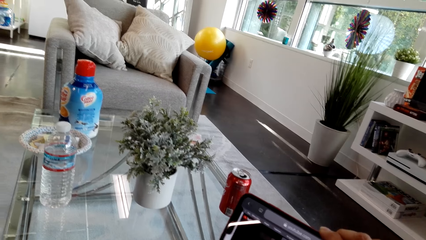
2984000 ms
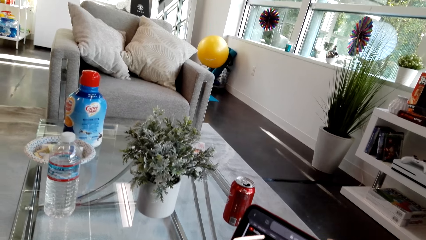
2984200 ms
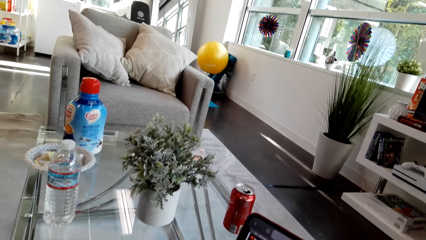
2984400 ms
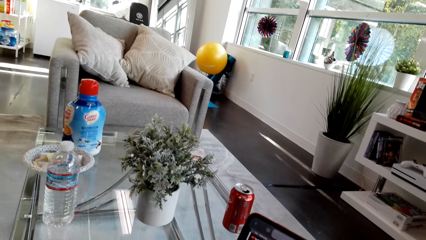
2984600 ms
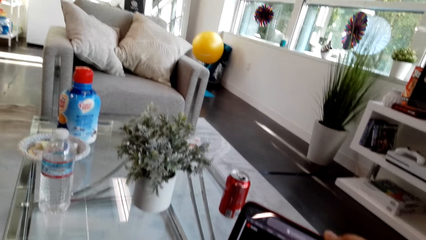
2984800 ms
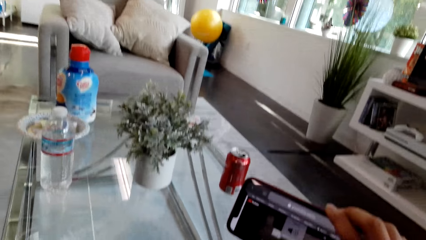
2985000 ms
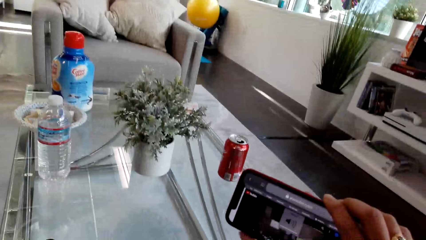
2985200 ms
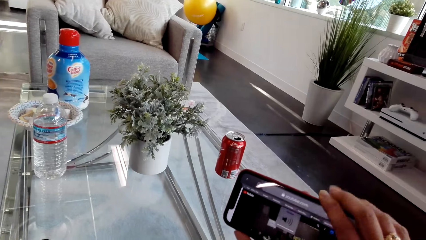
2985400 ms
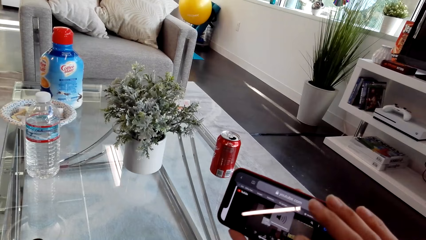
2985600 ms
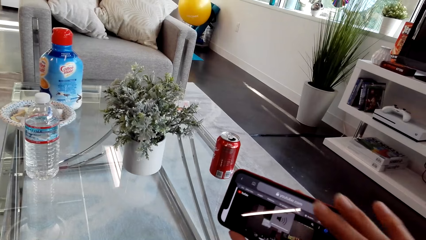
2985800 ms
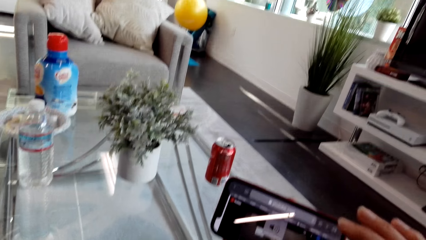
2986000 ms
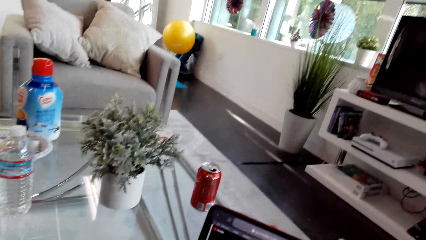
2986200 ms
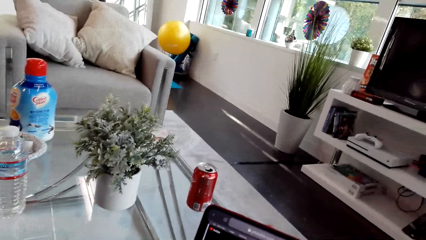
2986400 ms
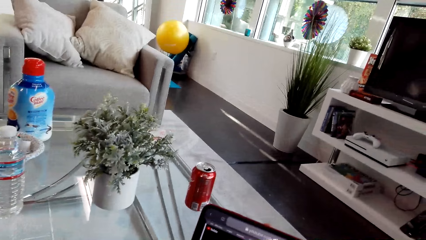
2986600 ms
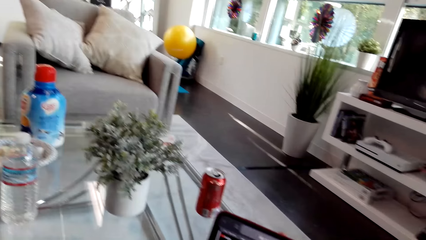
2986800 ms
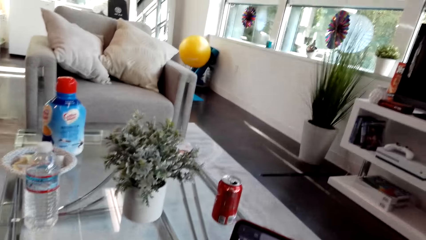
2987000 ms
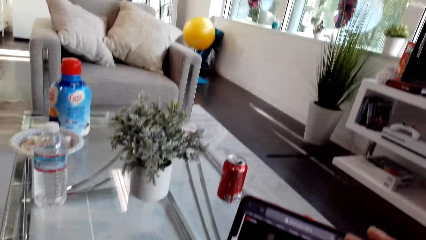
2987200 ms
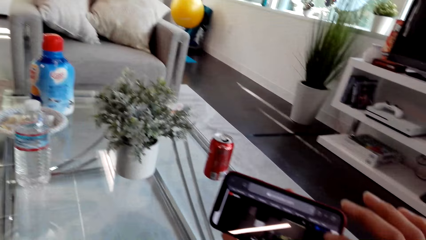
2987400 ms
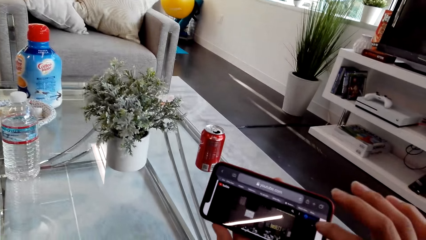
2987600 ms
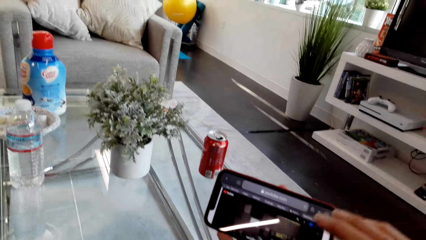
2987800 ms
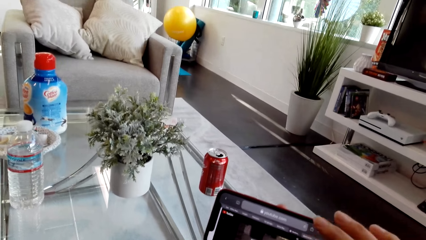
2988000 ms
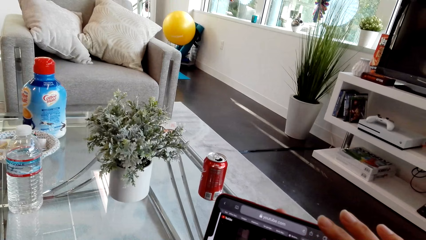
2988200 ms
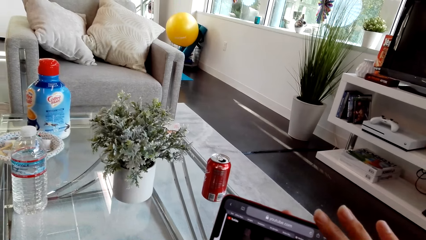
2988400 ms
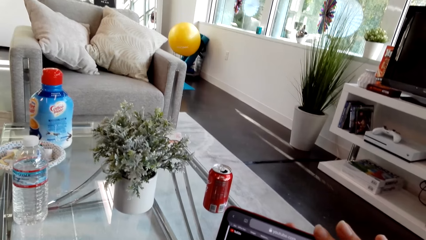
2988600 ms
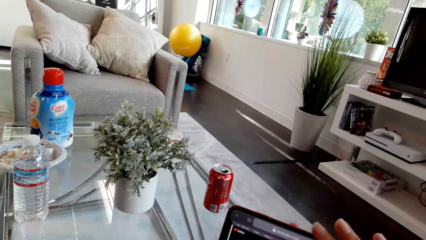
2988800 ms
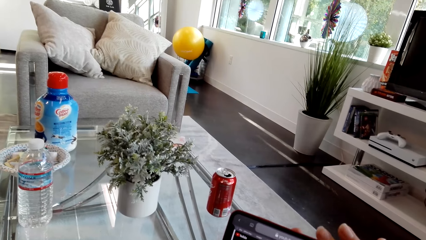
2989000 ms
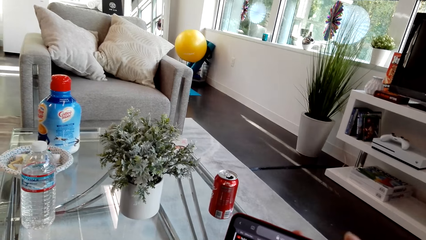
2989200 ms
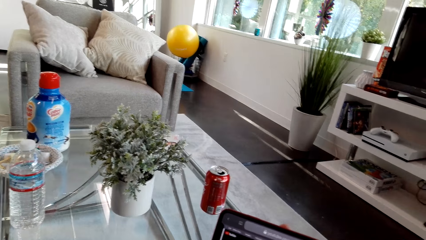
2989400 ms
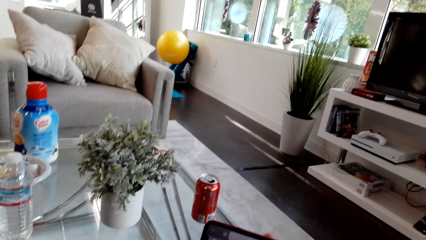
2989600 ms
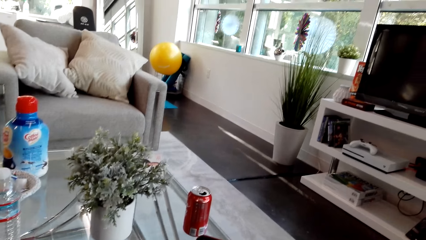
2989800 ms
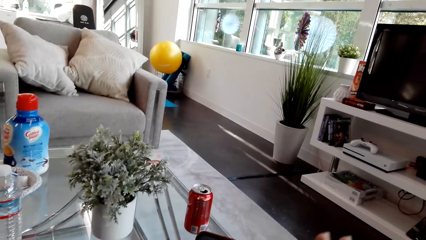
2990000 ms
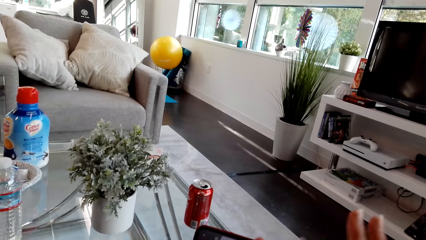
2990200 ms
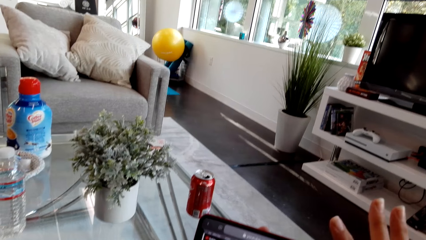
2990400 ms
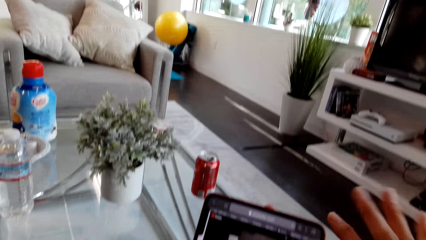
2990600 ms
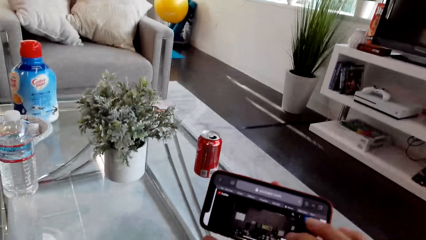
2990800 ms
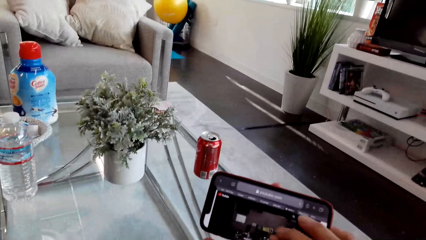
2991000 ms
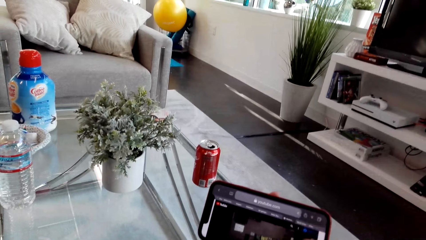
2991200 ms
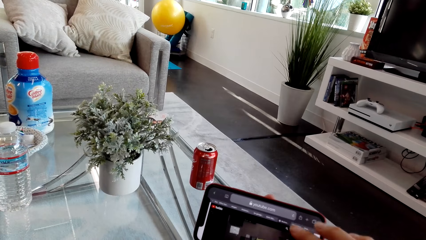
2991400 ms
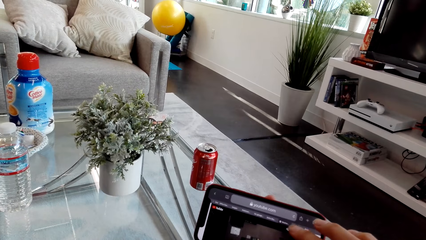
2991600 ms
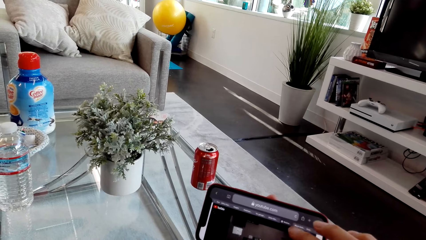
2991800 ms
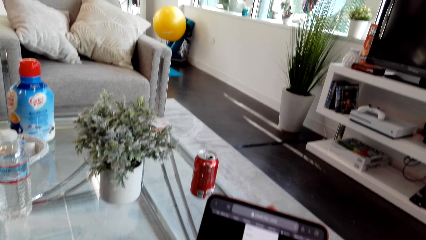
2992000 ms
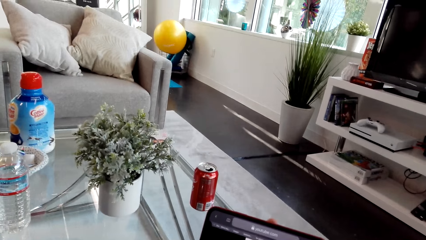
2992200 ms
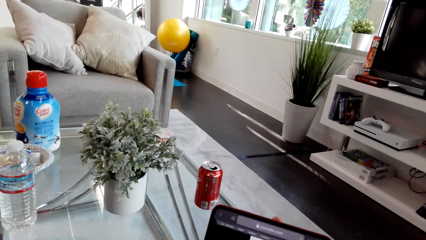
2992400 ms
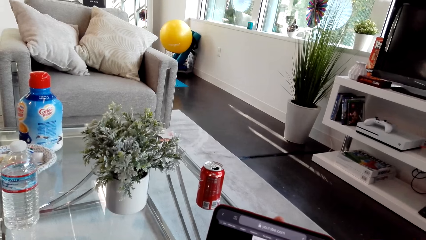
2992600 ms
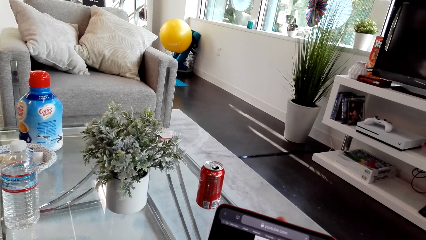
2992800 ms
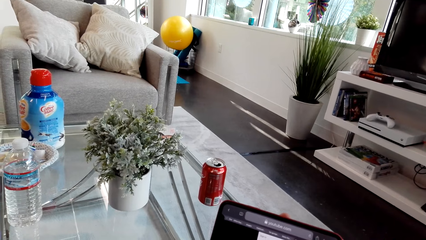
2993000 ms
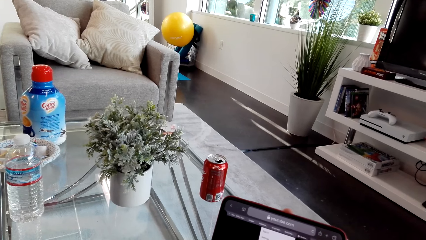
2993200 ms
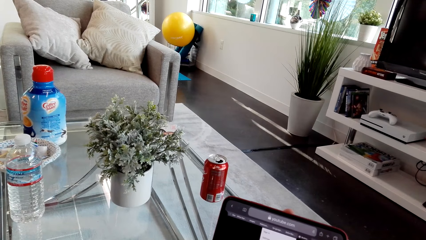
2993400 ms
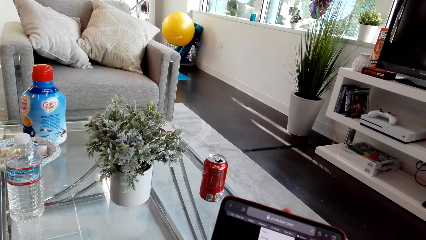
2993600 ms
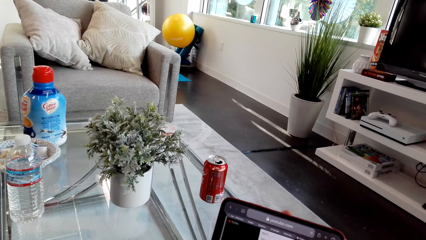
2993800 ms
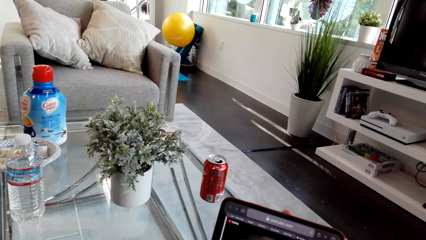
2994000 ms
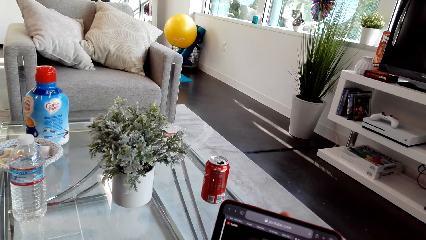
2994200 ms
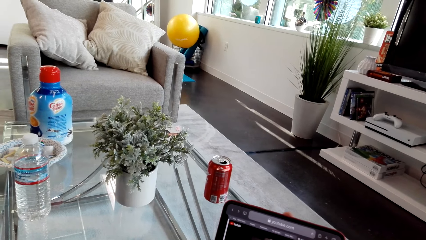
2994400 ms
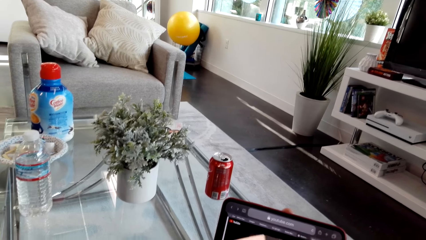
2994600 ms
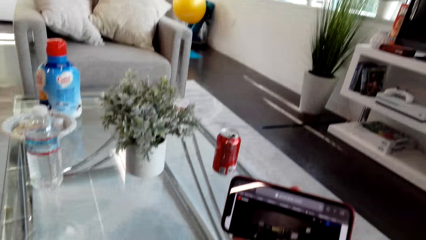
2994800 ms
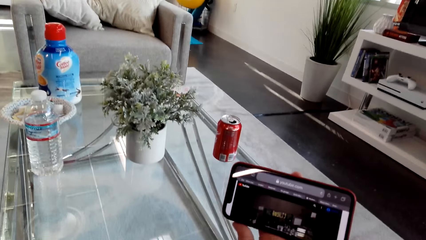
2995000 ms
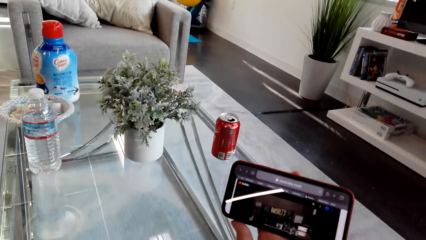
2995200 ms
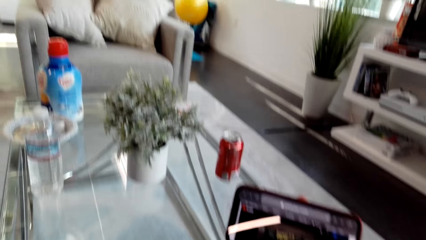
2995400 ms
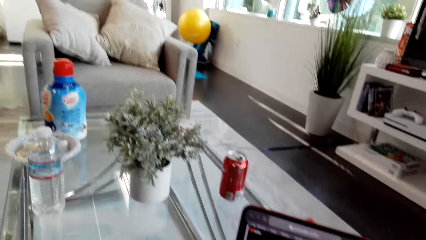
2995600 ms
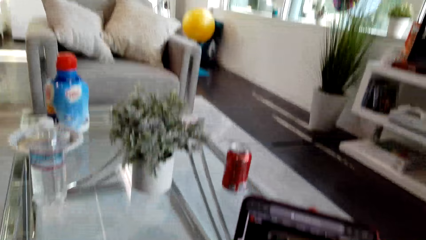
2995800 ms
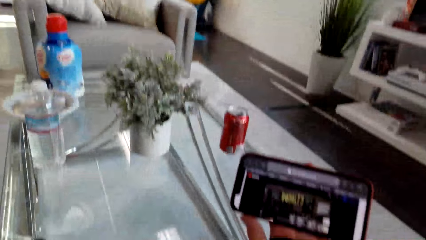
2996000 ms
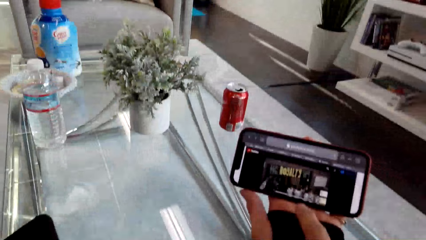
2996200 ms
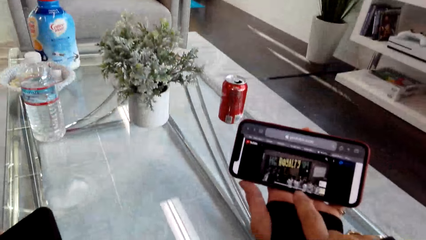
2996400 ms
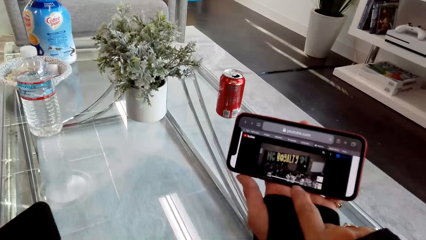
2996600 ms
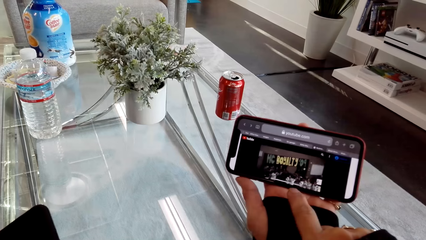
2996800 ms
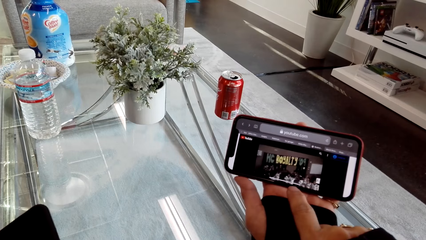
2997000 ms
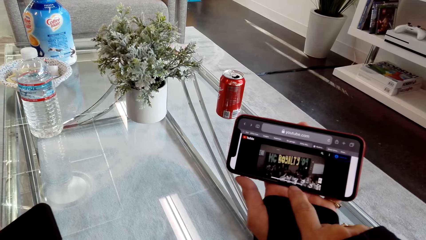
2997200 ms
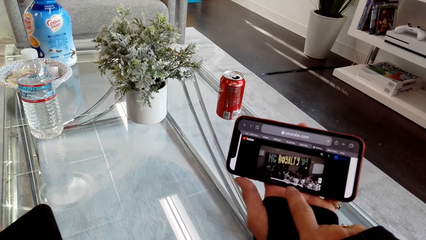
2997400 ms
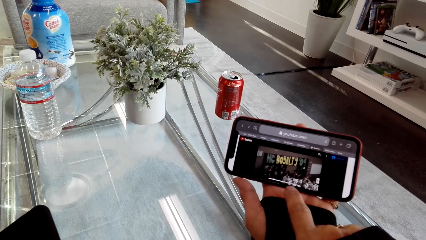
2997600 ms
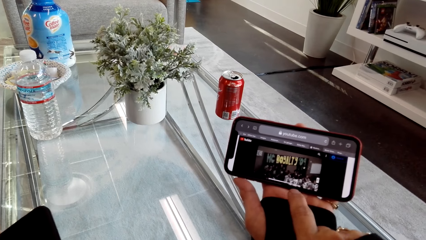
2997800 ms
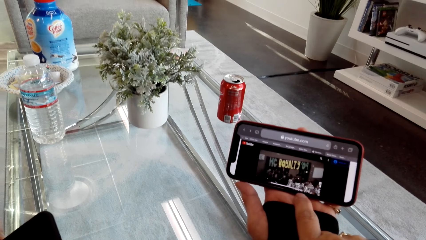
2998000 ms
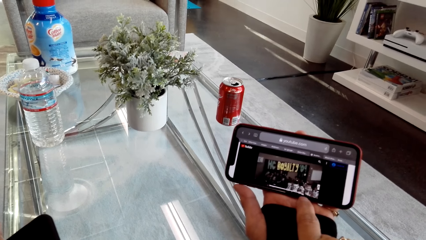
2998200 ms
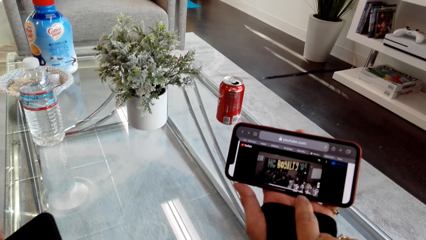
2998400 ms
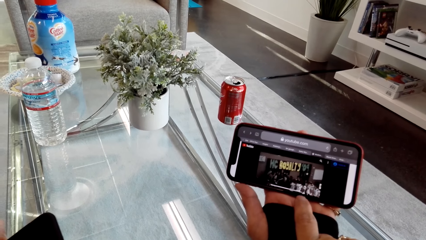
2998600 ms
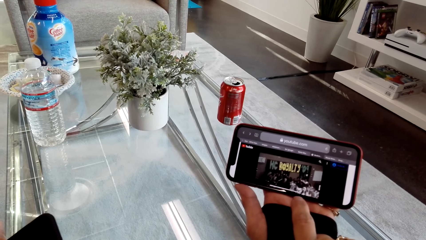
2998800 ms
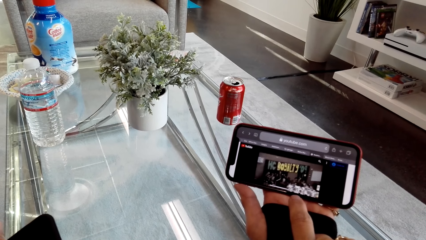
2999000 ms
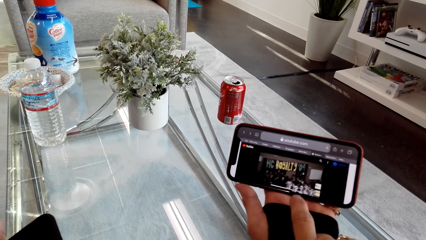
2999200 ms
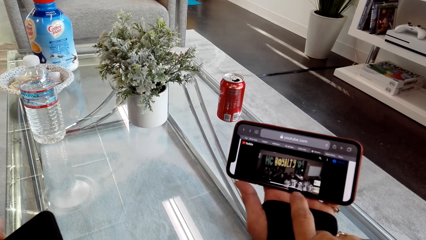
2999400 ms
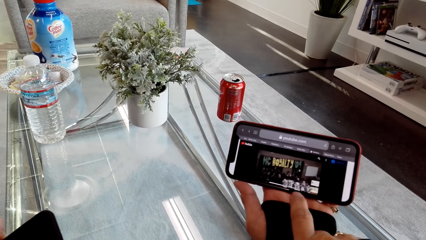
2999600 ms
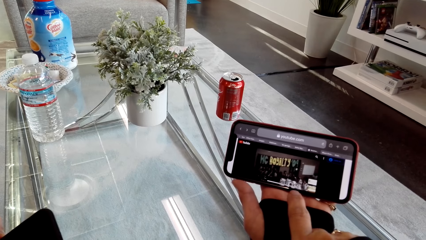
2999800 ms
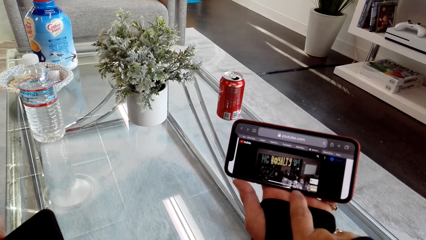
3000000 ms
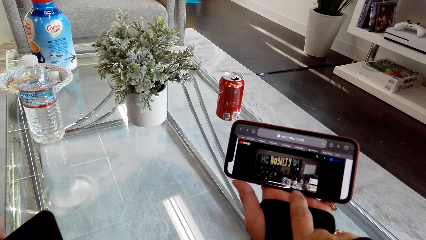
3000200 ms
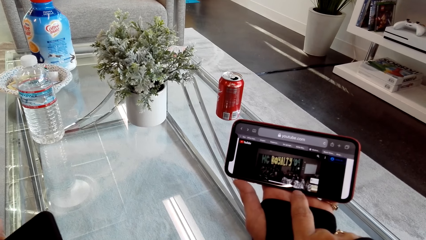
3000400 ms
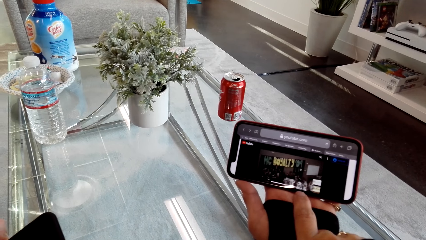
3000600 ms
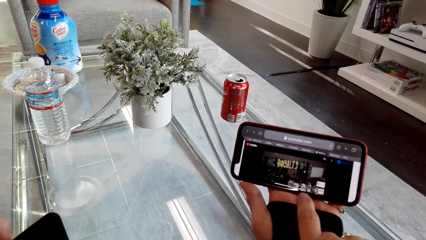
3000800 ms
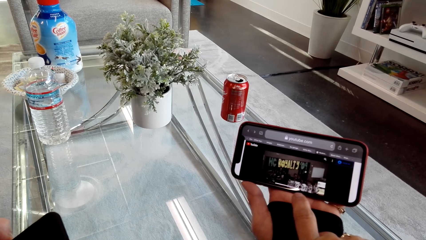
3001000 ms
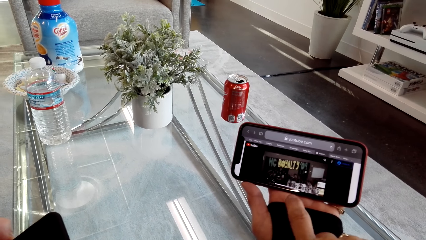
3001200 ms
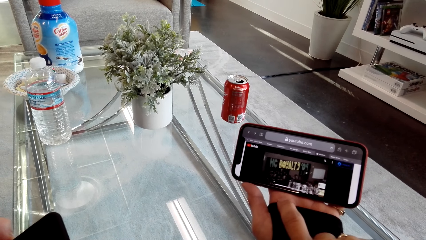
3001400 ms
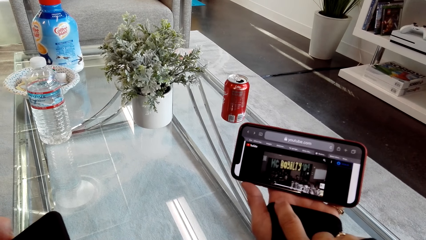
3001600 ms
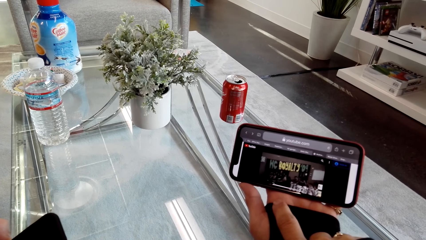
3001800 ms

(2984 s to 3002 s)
The camera wearer touches the phone. The camera wearer and a person stare at the phone.
